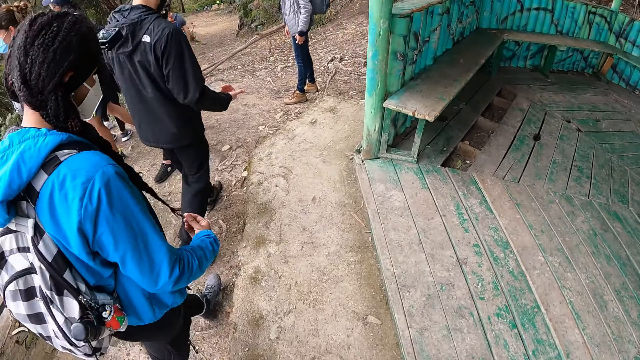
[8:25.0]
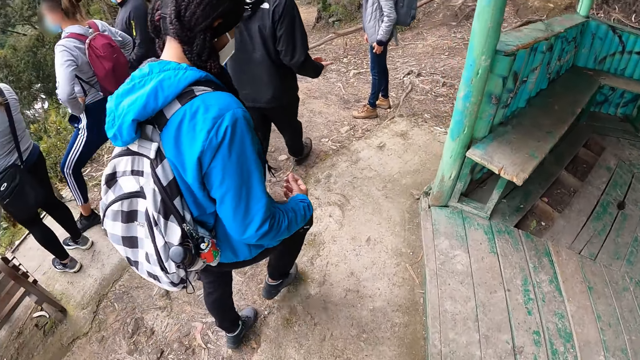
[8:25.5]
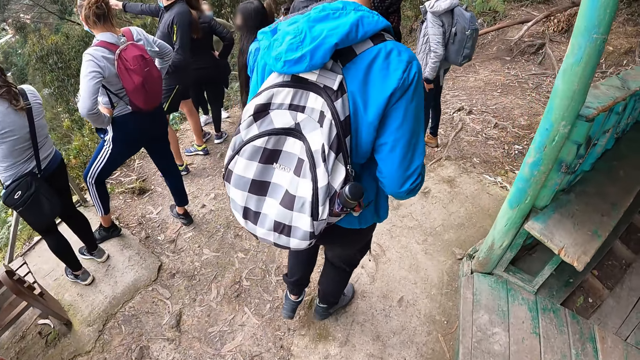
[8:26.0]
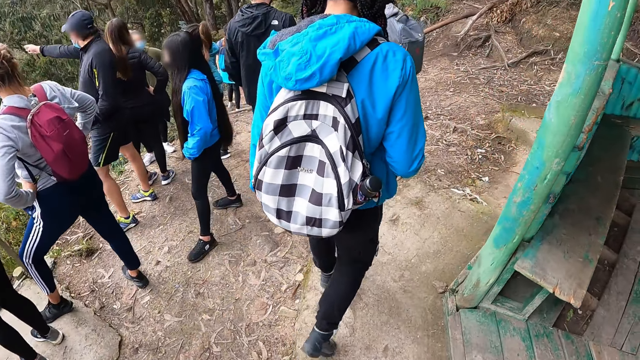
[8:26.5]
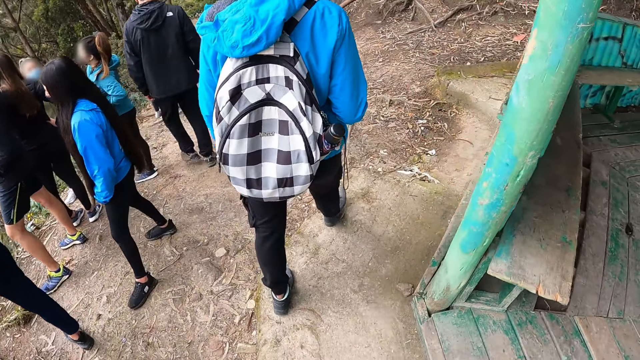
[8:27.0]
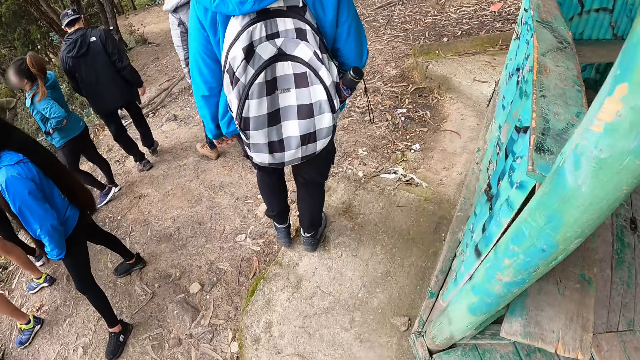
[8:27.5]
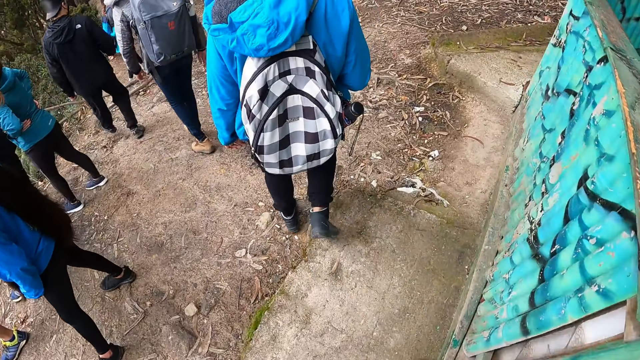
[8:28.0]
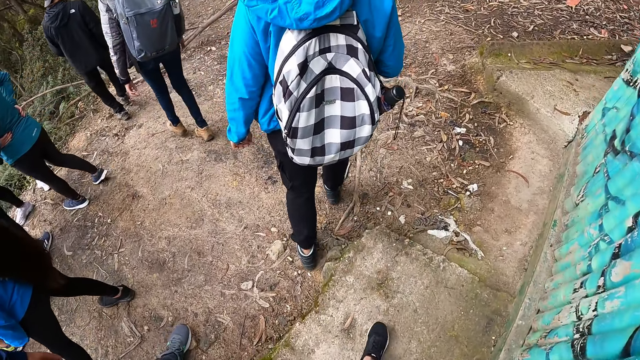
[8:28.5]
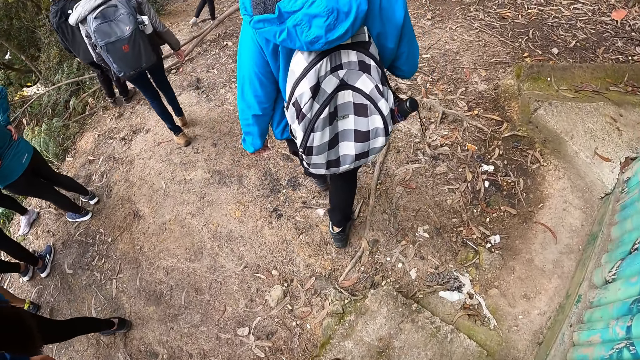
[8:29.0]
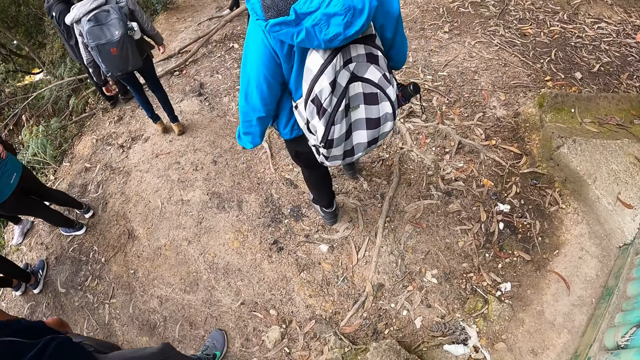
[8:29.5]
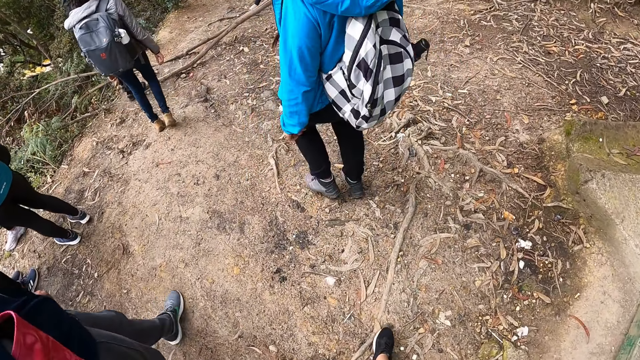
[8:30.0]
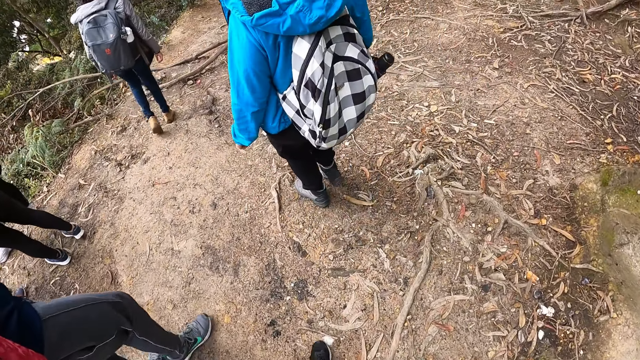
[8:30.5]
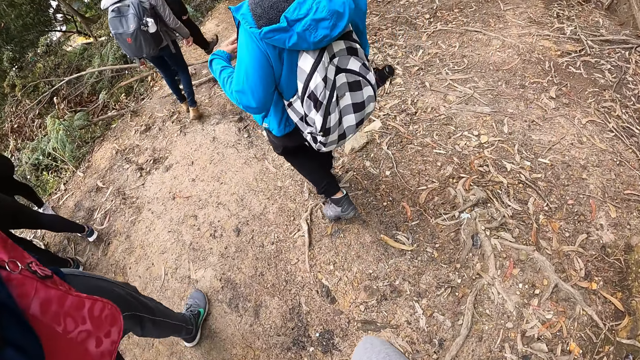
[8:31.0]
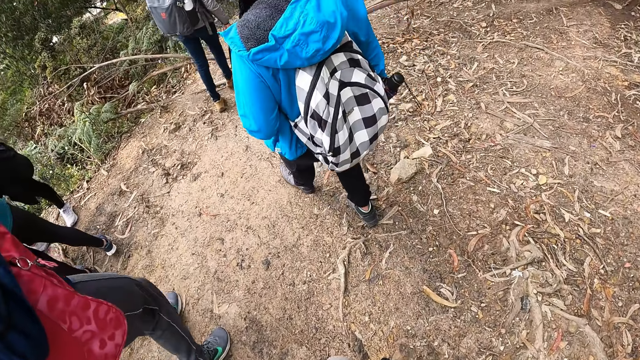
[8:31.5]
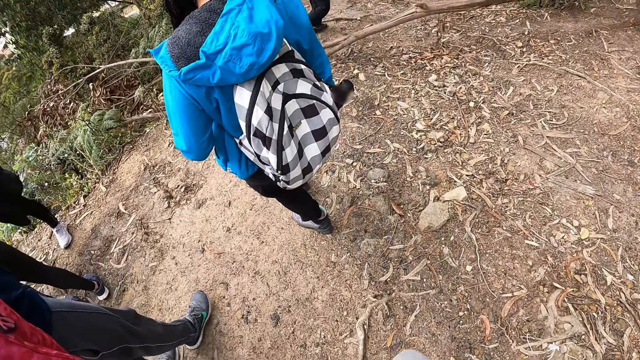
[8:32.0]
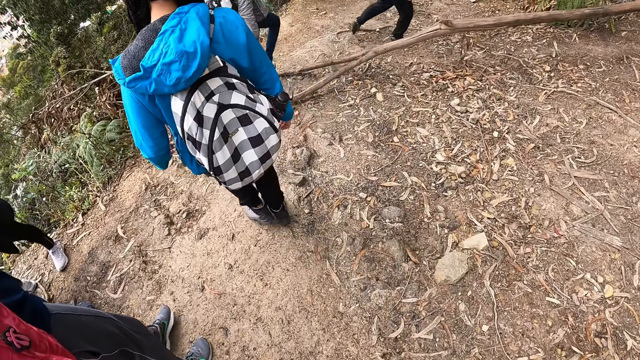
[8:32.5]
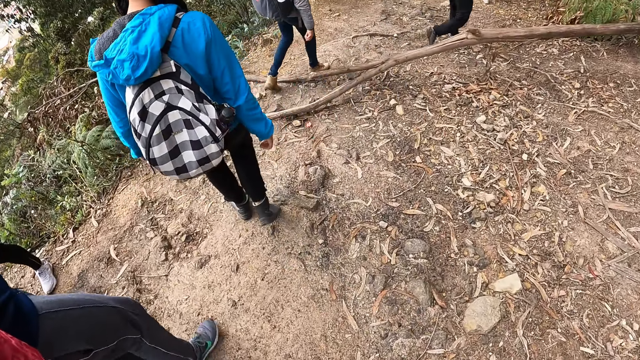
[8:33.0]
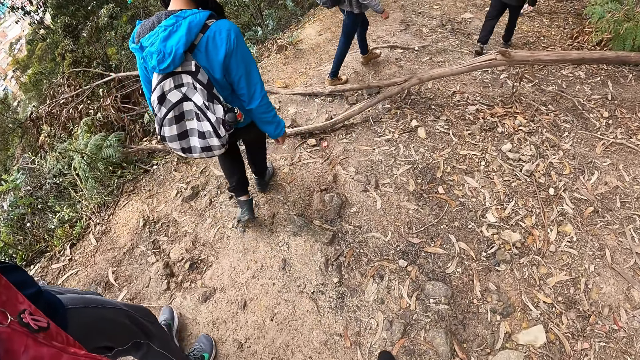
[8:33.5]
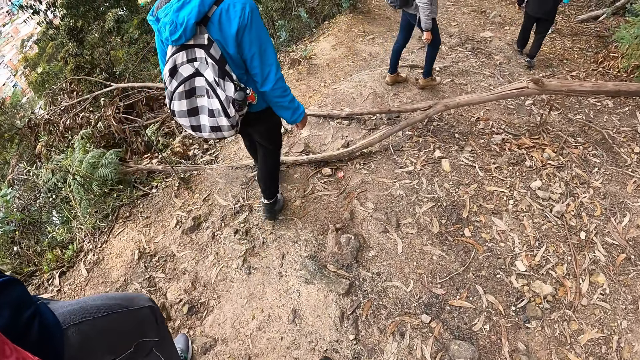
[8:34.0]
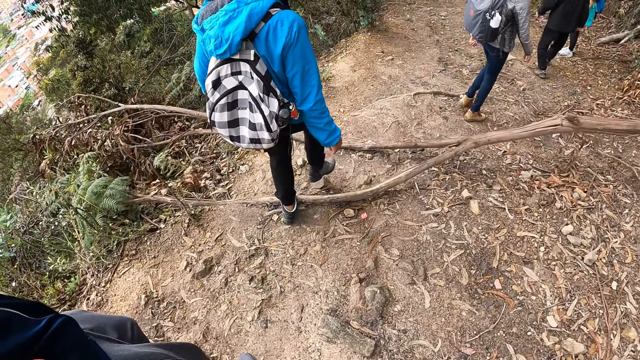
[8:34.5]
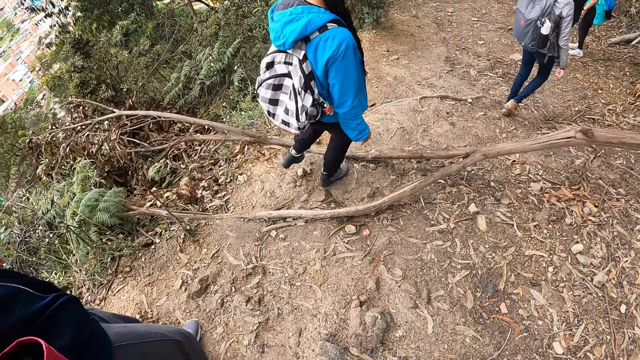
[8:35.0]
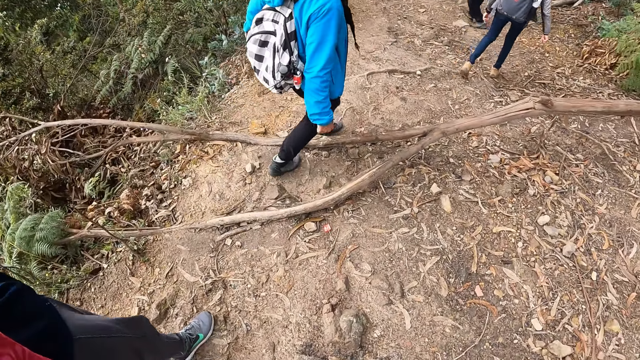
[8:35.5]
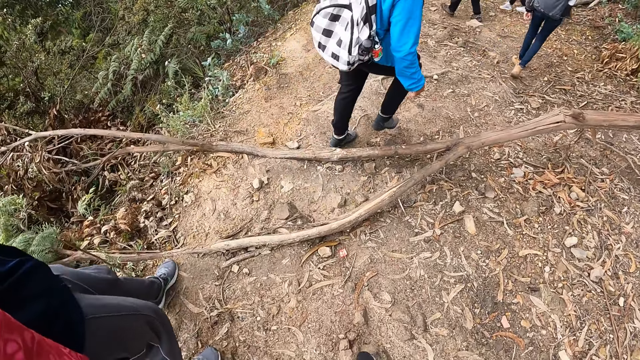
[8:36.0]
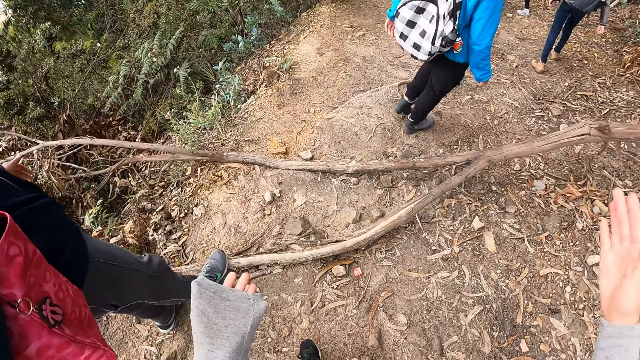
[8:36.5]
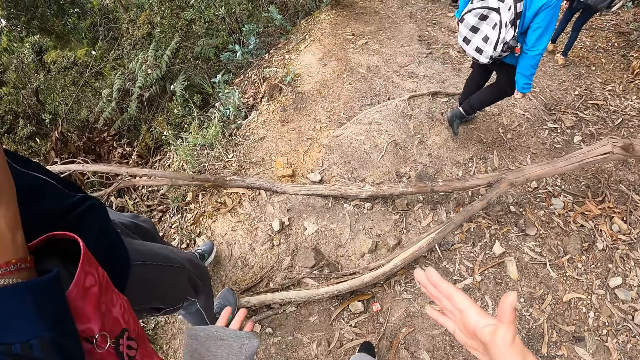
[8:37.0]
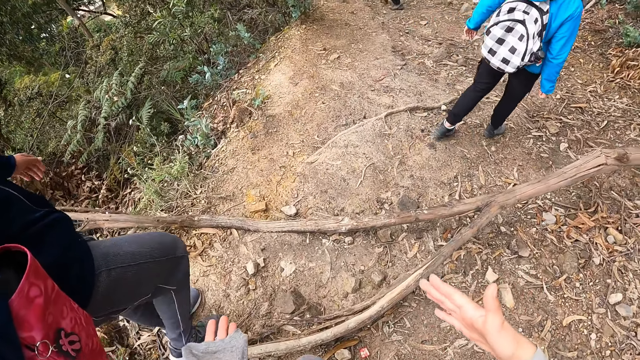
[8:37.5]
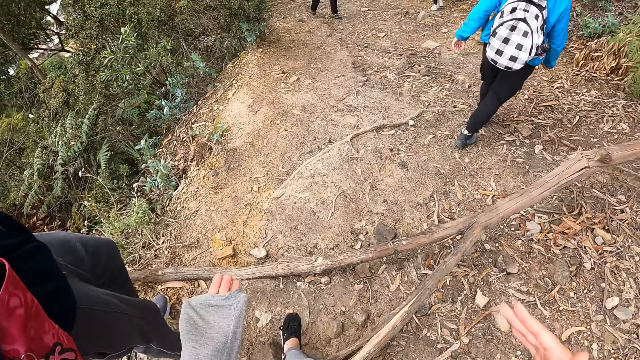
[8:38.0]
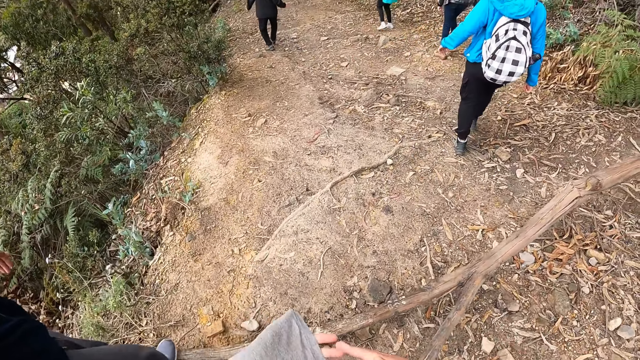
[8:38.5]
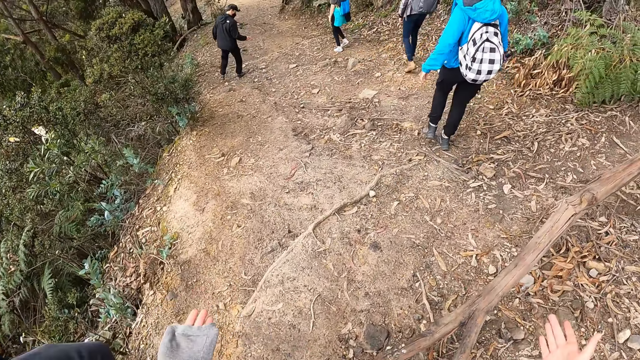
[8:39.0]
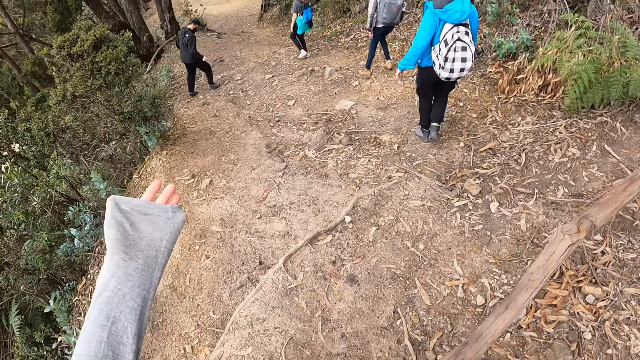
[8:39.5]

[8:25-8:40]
A person hikes on the mountain. The camera wearer hikes along the mountain. They climb down the hill. They interact with a man. They raise the hands.

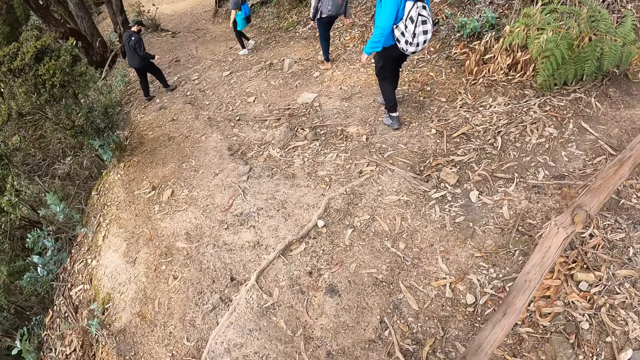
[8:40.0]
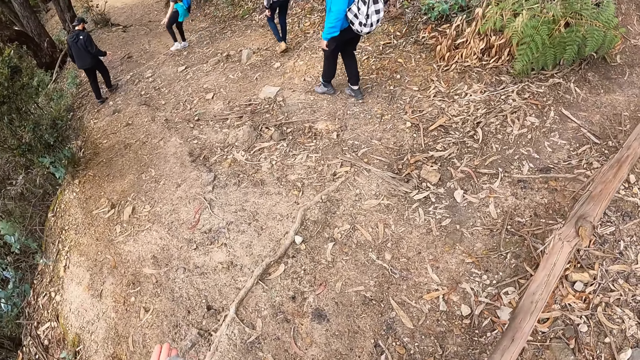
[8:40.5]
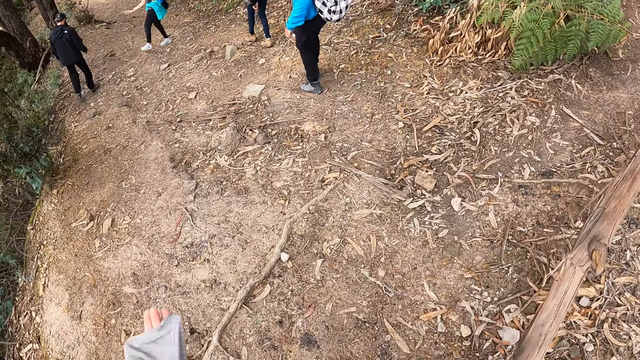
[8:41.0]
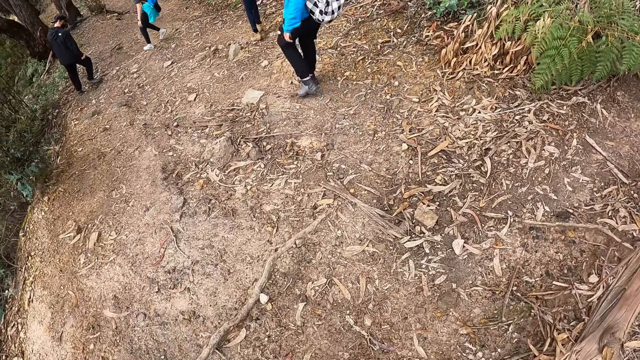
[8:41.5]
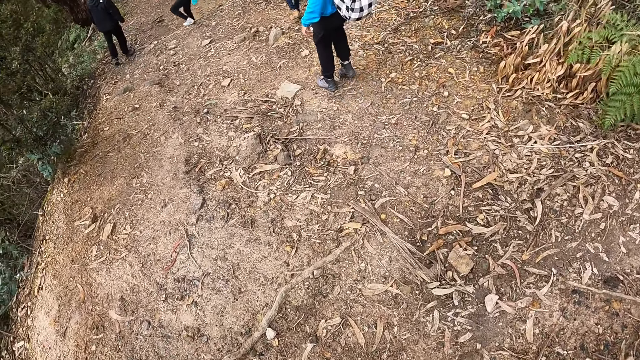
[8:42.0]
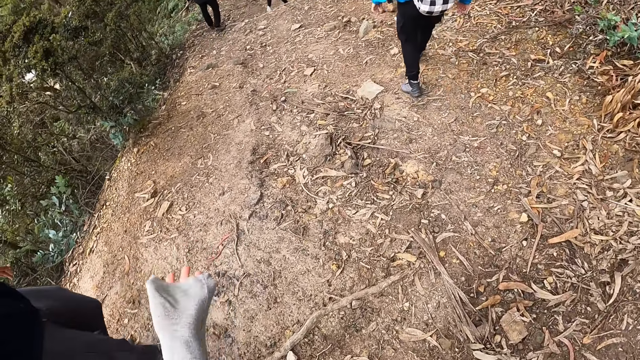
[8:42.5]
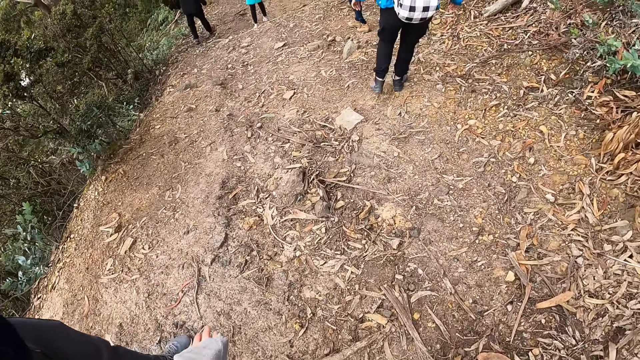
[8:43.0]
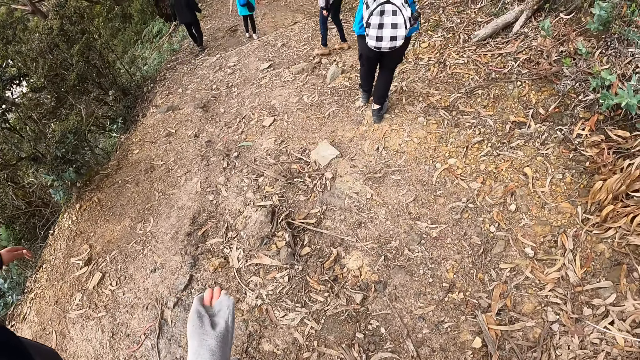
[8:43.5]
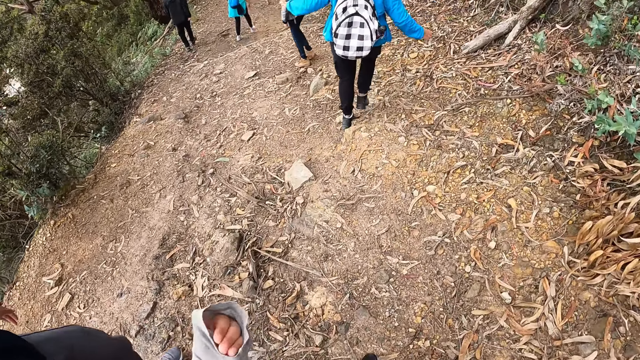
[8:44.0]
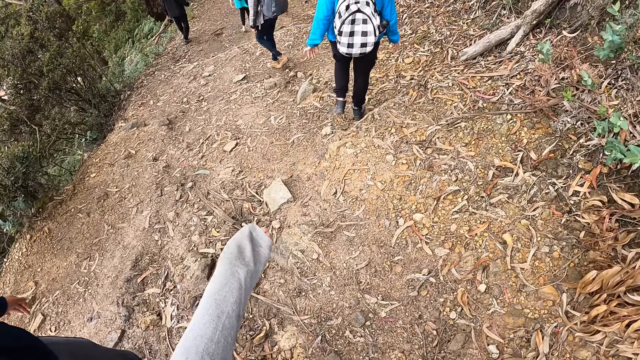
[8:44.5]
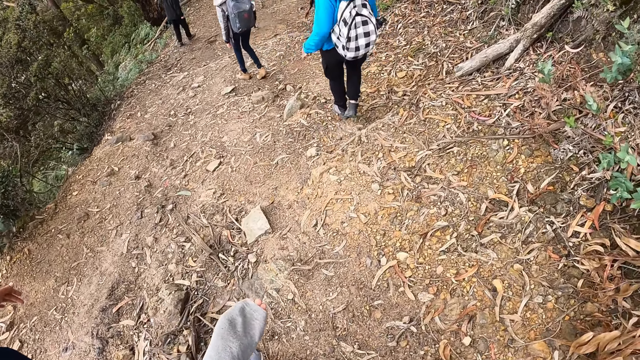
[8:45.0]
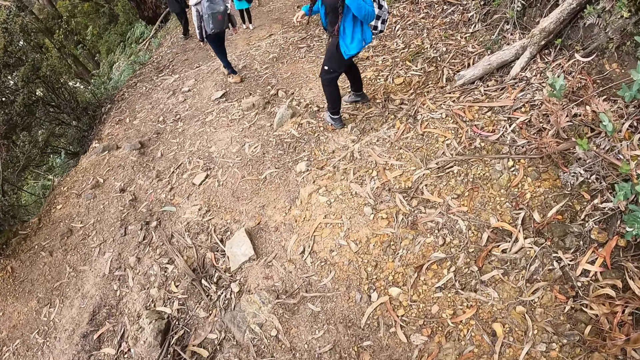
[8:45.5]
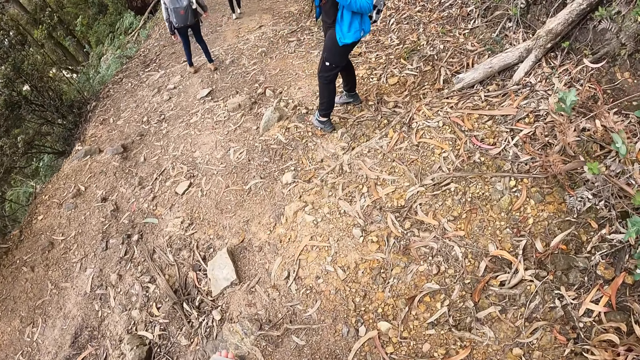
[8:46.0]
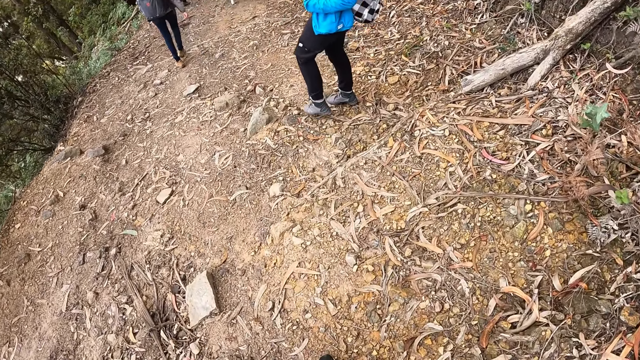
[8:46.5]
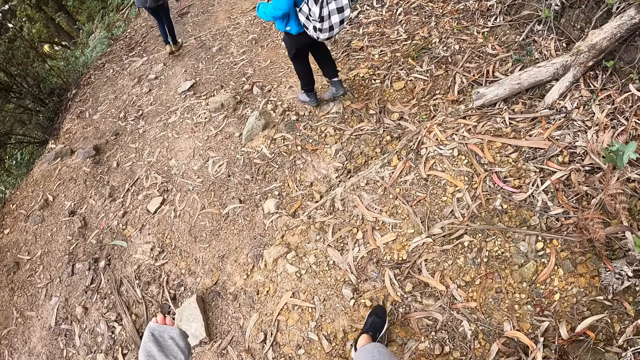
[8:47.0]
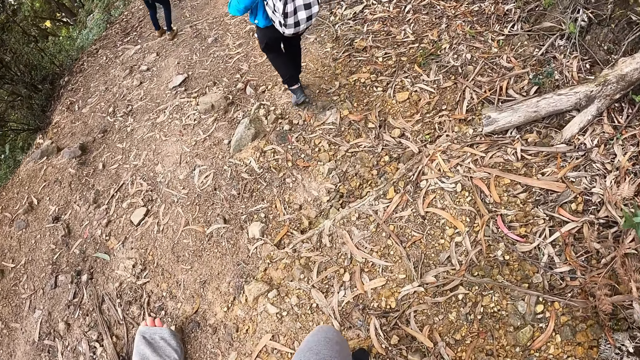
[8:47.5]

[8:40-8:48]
The camera wearer hikes along the mountain.
